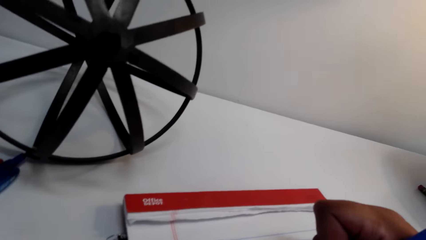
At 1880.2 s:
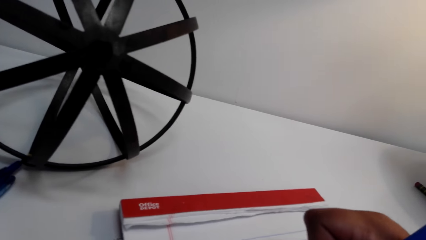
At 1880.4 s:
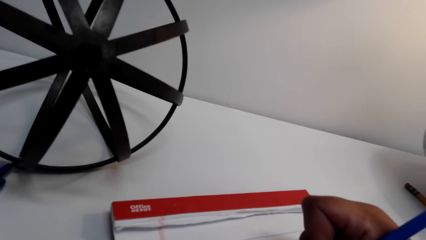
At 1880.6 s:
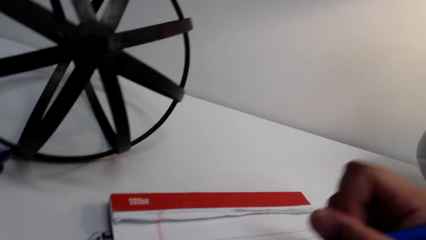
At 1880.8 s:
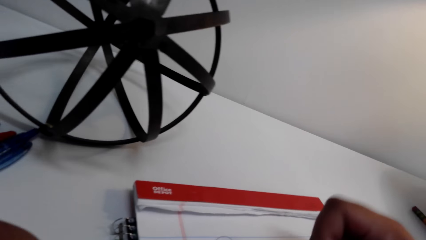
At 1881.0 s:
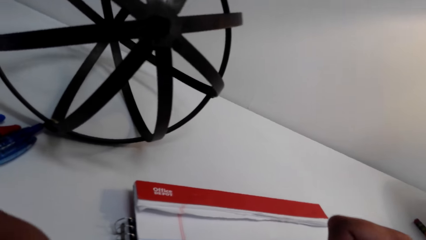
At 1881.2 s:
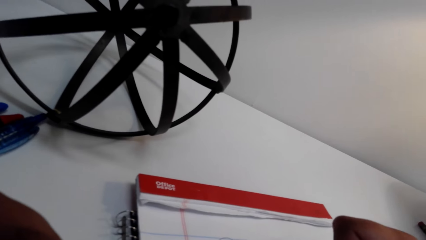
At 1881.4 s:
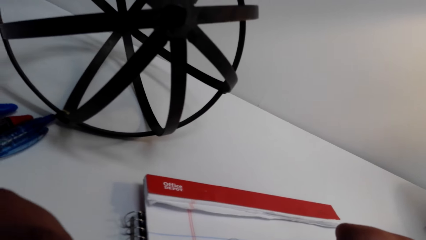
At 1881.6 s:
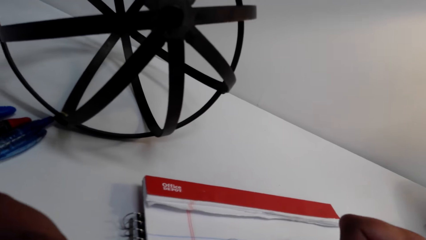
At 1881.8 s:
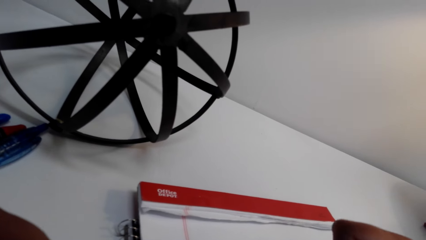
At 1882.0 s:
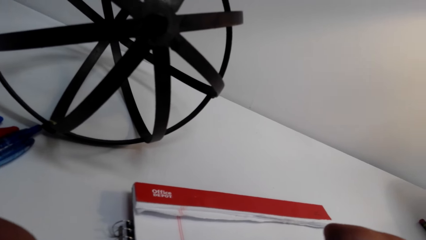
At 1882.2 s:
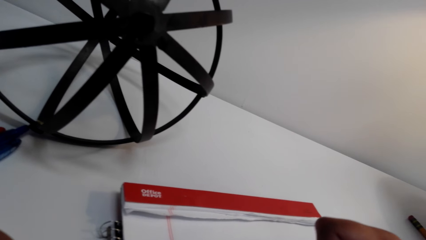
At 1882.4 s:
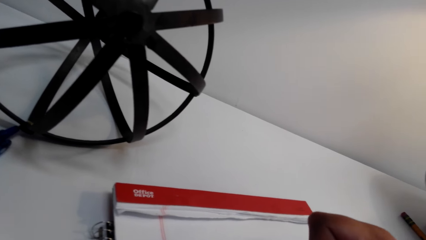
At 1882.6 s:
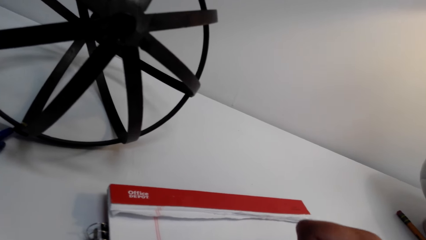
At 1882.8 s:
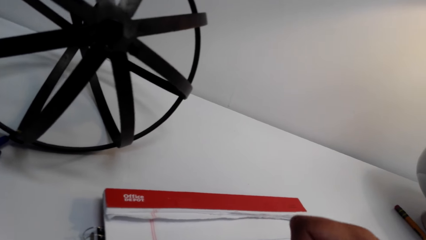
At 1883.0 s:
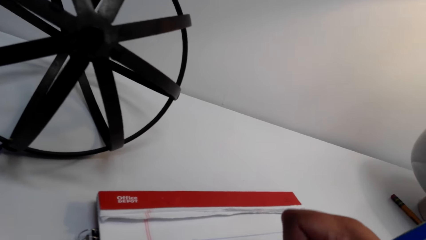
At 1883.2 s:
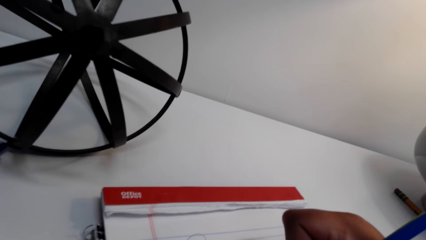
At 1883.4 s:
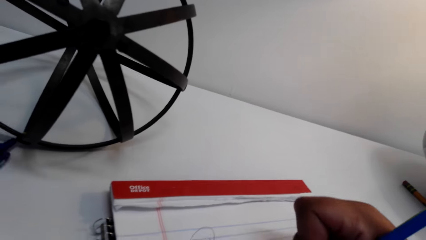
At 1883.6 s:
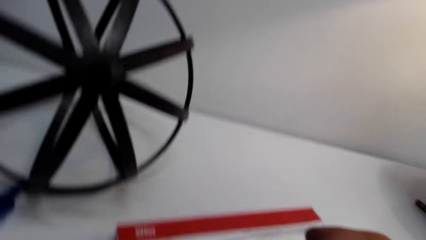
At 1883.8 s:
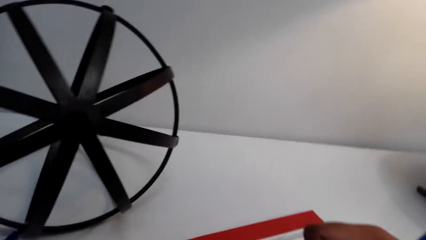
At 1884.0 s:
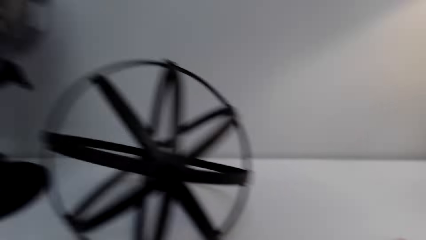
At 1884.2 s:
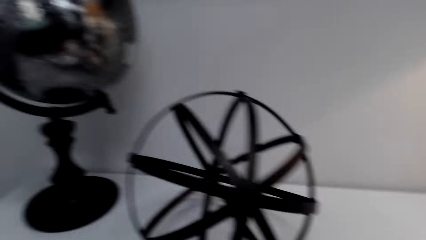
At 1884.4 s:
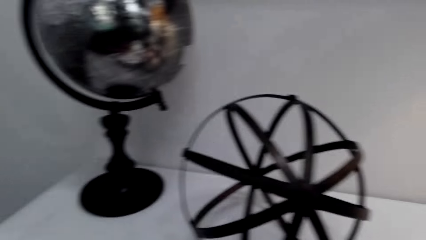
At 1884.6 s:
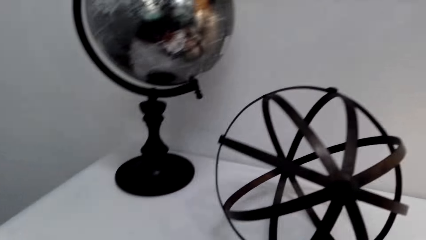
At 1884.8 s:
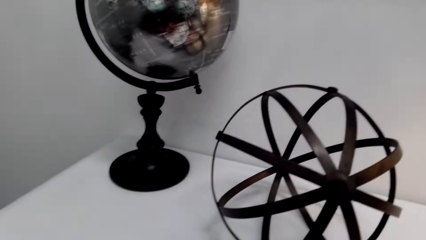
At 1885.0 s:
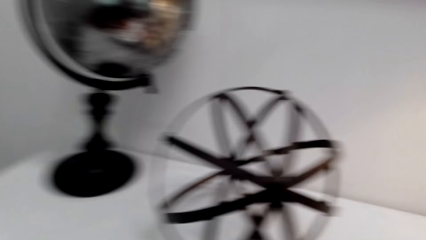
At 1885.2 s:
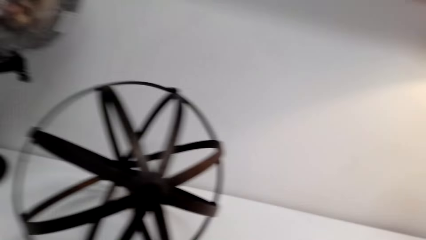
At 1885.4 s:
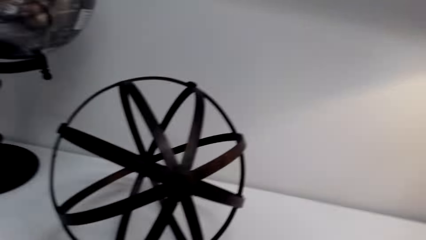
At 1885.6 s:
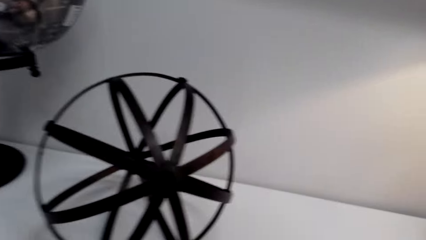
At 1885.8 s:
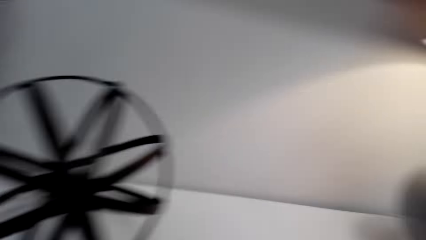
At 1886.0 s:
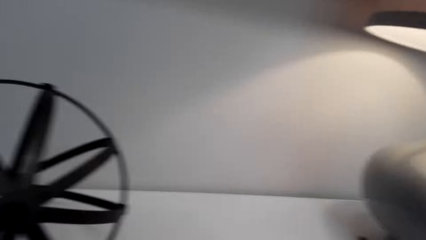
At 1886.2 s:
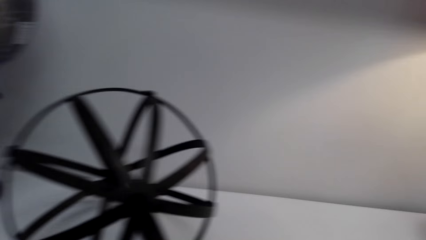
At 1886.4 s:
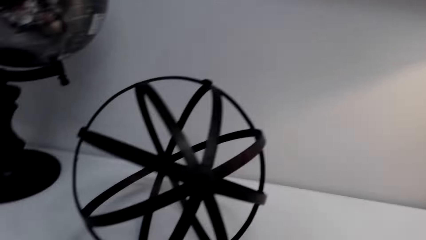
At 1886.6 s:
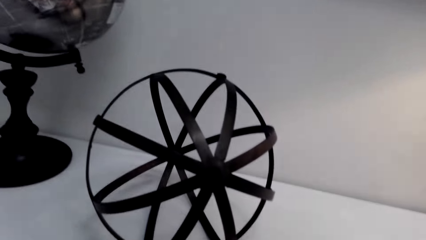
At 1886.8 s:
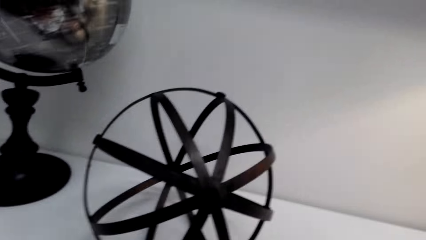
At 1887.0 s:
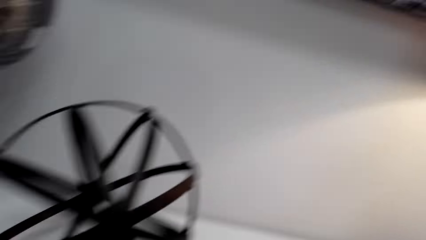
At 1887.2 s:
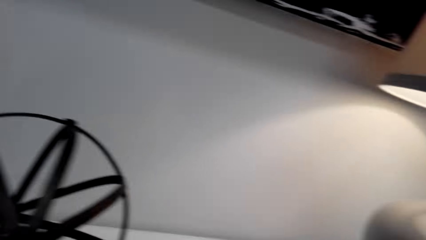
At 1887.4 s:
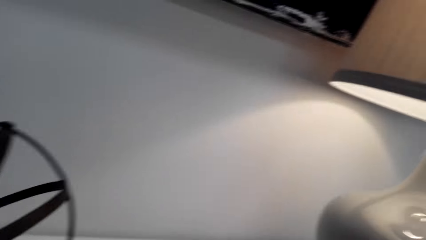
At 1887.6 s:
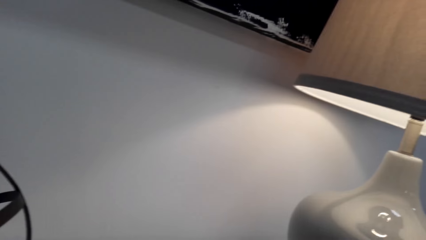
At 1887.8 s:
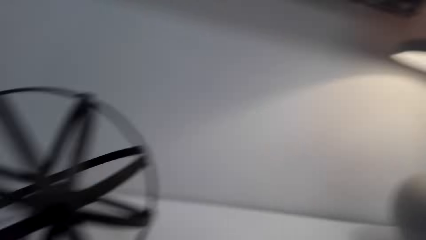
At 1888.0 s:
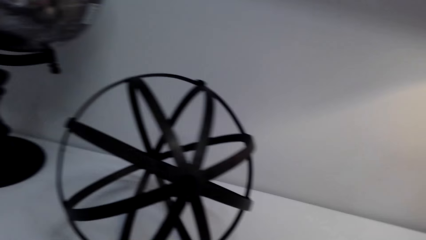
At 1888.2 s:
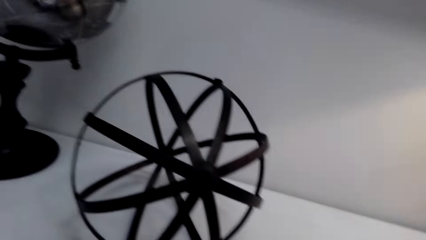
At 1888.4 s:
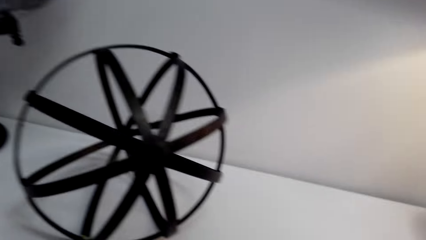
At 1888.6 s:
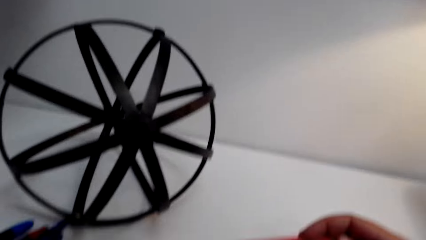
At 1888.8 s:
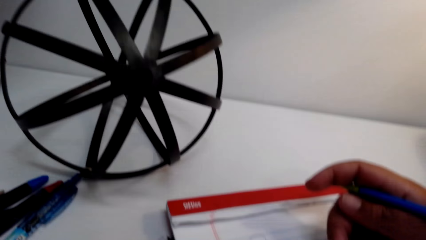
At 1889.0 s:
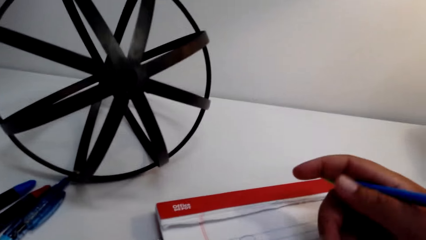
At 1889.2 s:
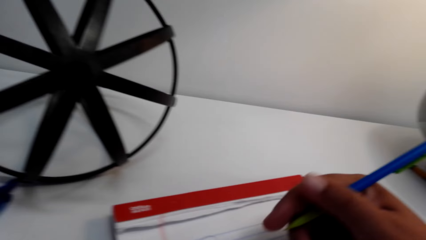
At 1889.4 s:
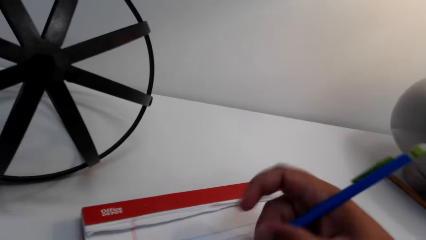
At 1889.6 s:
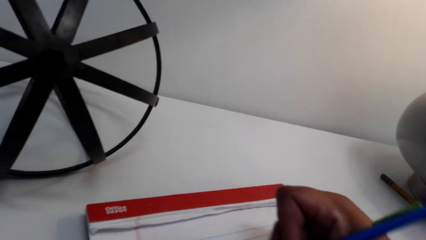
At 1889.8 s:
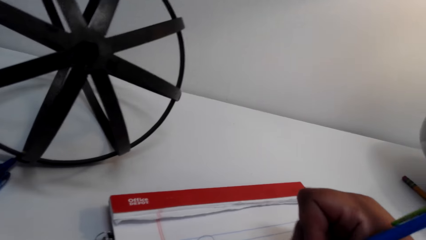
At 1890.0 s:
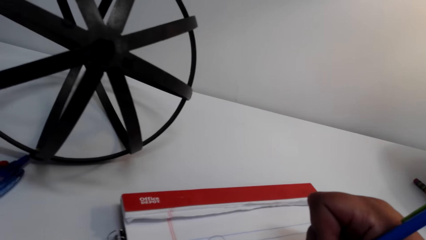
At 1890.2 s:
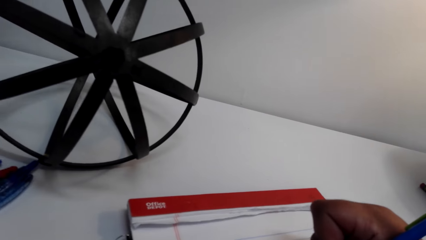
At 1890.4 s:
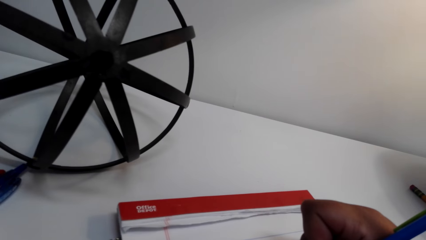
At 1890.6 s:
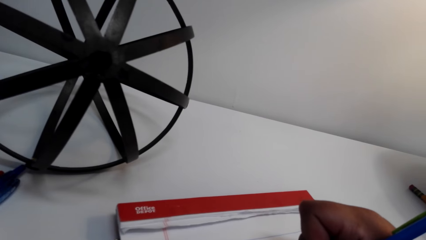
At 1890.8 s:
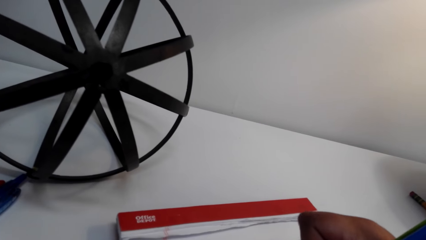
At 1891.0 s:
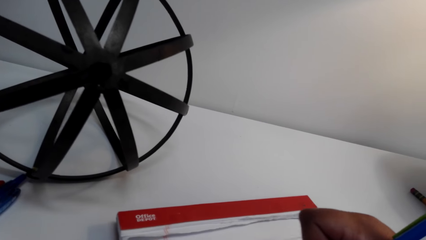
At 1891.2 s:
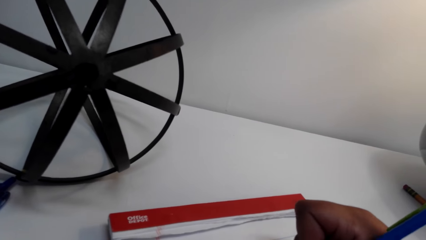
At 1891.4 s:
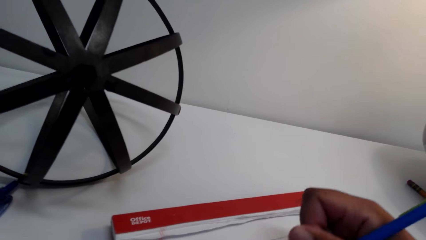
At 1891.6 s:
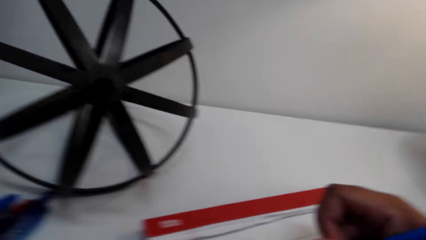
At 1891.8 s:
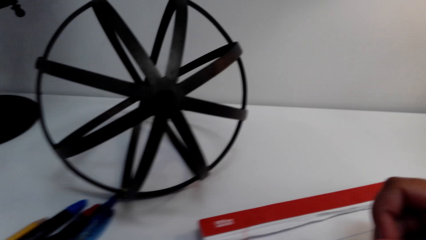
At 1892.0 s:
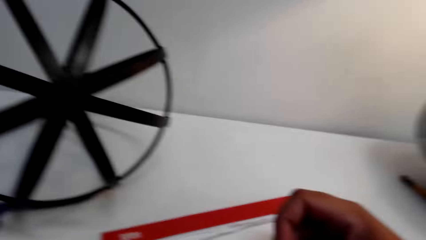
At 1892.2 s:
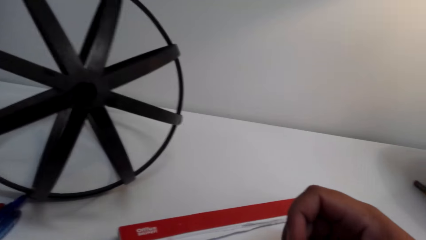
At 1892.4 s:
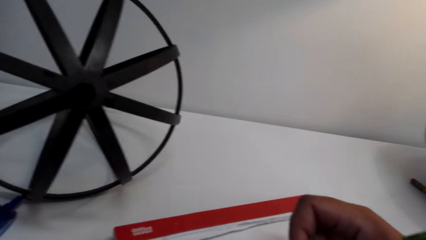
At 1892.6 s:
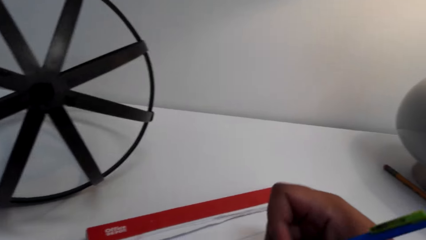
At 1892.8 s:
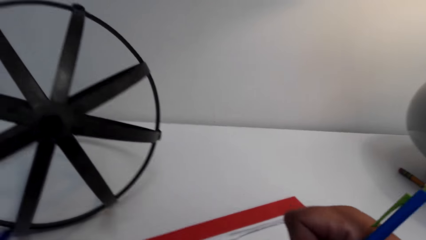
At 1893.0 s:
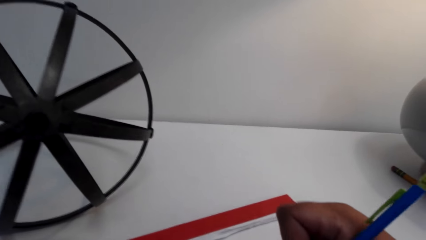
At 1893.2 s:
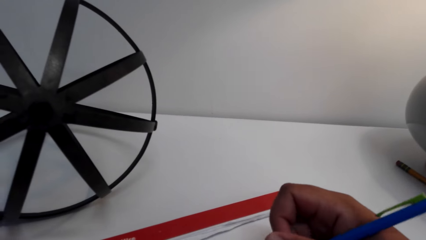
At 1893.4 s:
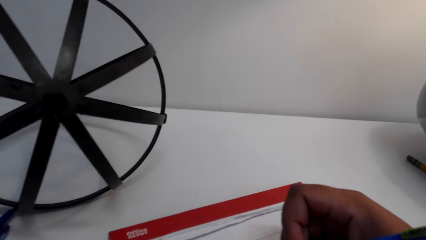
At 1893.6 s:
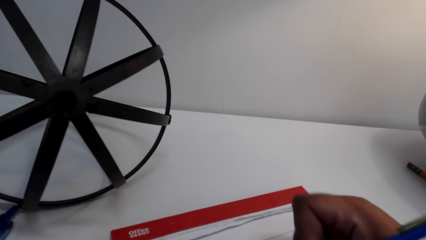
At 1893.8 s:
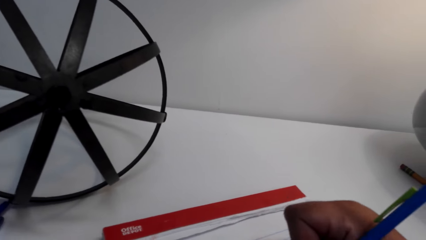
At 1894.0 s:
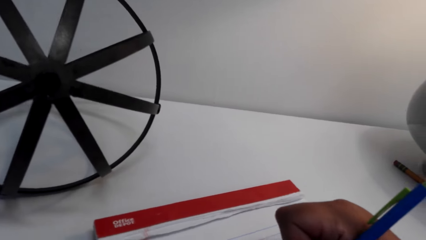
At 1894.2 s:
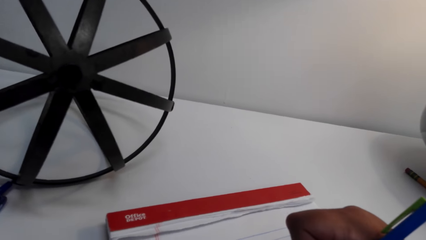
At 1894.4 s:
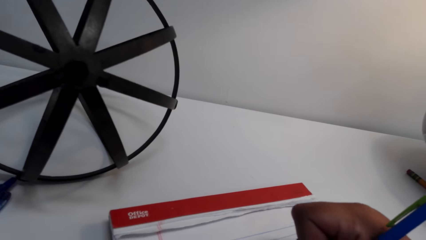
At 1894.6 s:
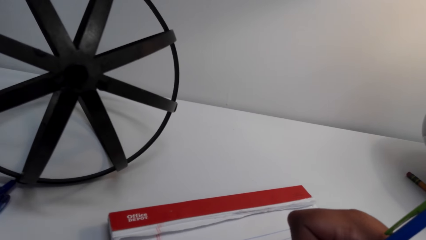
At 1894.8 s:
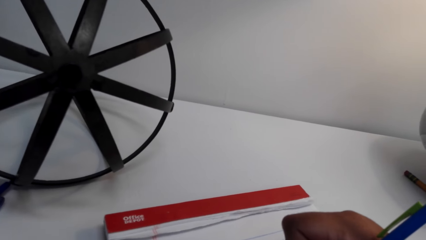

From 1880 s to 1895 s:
The camera wearer looks around the table. They draw on the exercise book. They look aside. They draw on the exercise book.
